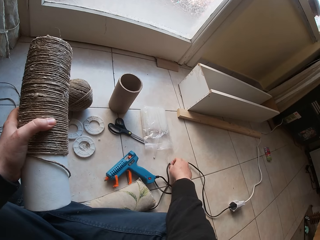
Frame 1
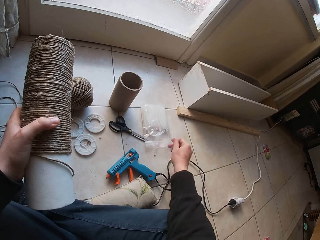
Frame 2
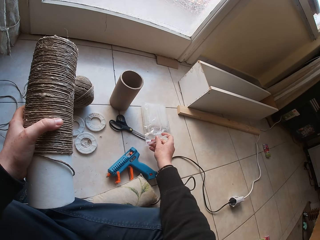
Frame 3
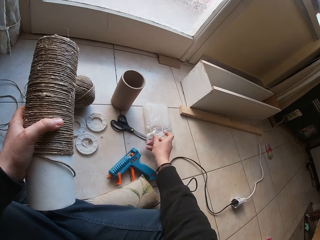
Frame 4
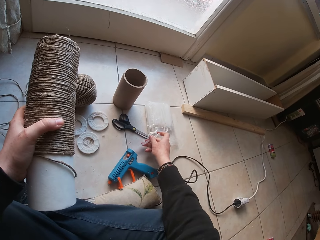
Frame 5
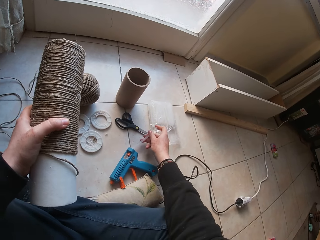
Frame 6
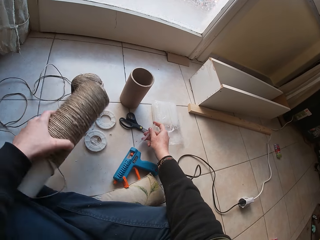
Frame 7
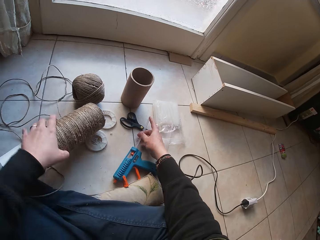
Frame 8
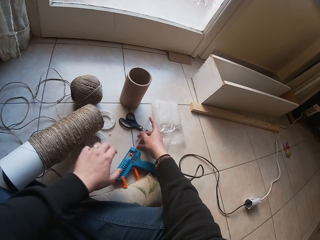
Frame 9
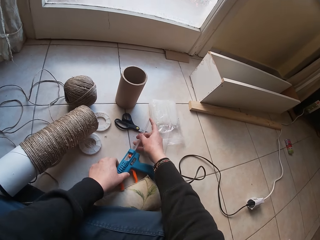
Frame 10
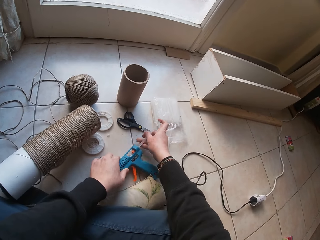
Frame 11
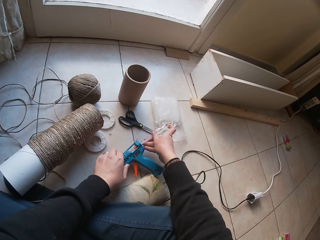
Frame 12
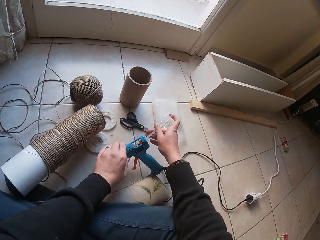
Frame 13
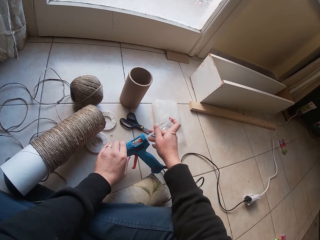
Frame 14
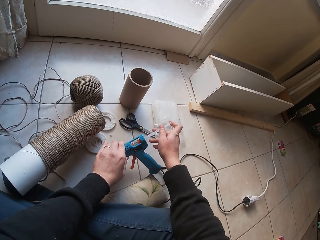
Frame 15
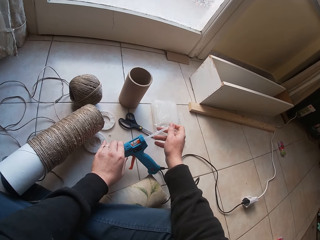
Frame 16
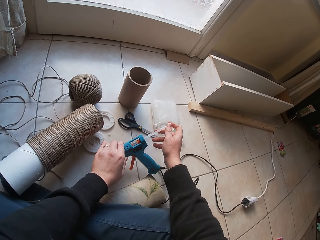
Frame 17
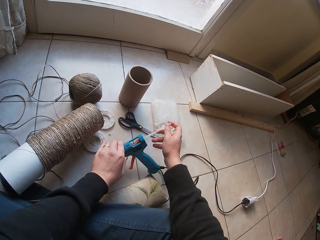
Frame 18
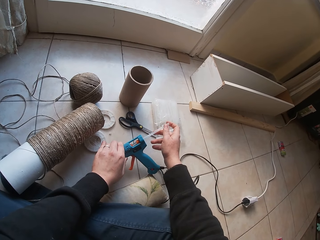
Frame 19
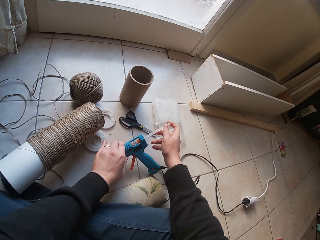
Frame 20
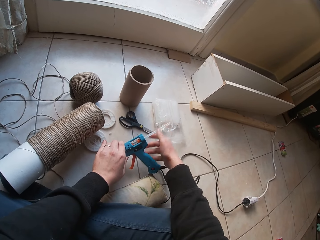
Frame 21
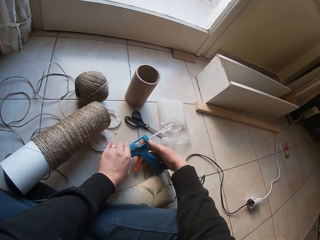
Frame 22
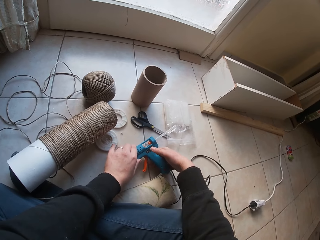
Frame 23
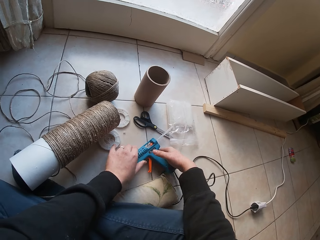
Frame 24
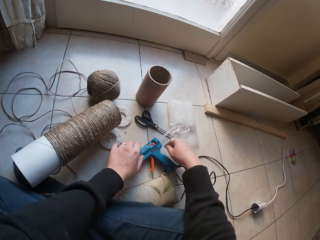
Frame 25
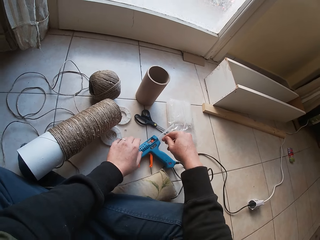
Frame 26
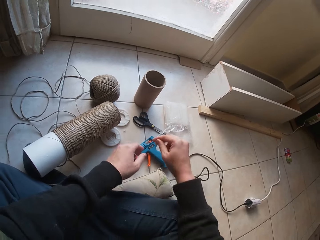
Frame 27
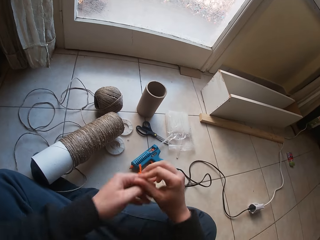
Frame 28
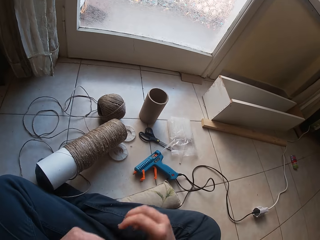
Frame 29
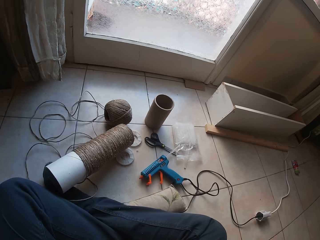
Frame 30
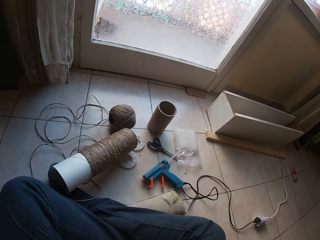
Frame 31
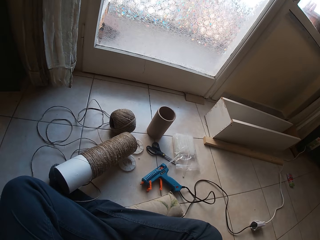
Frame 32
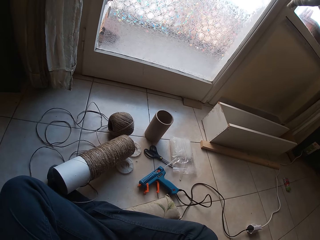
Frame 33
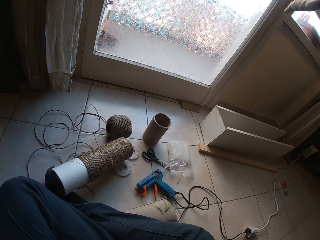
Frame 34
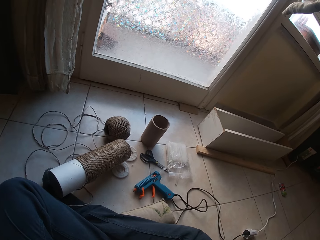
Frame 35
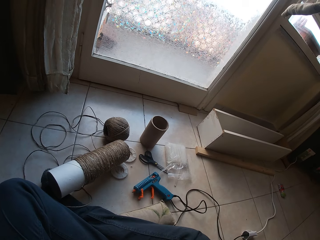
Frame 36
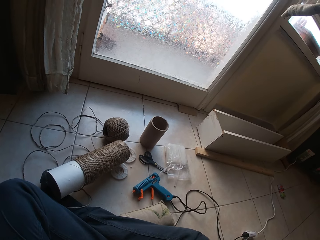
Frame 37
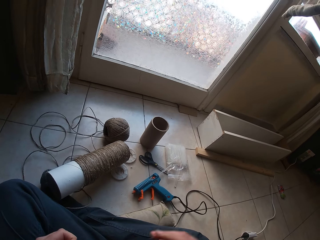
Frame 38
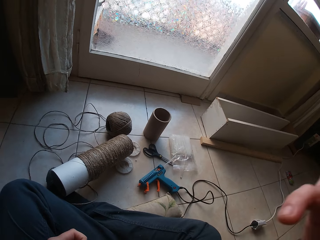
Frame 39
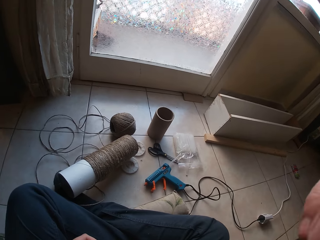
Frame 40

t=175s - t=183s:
The camera wearer puts the yarn on the floor. He inserts the plastic hose into the glue gun with his right hand. He drops the glue gun on the floor.
